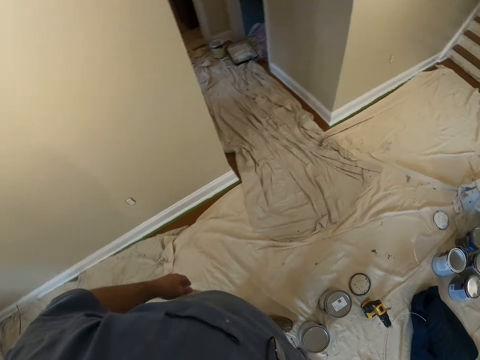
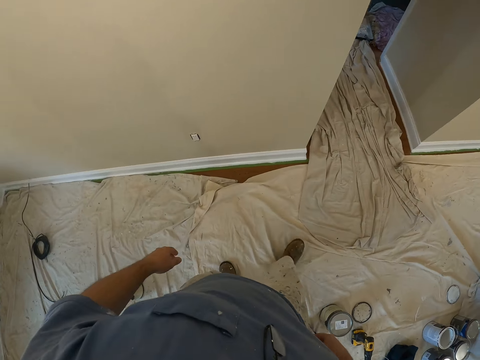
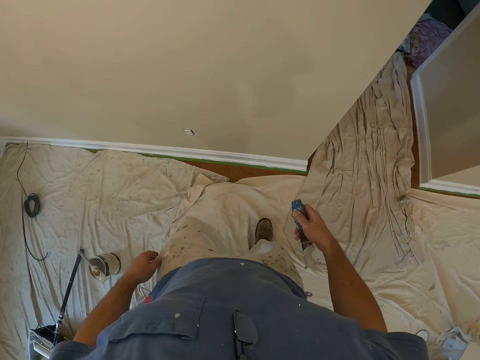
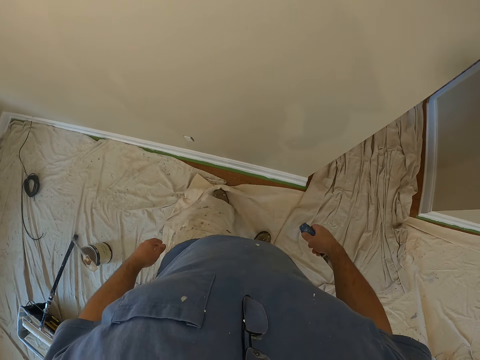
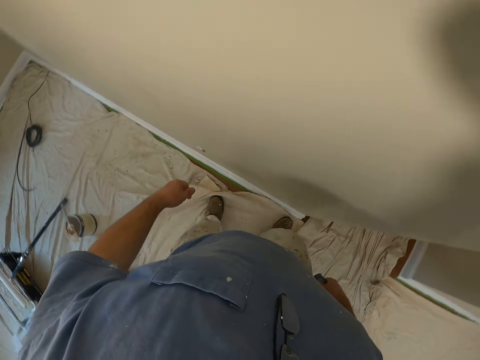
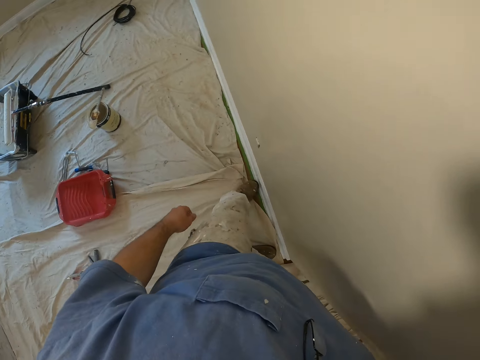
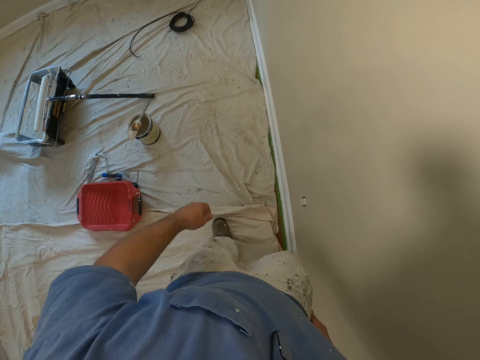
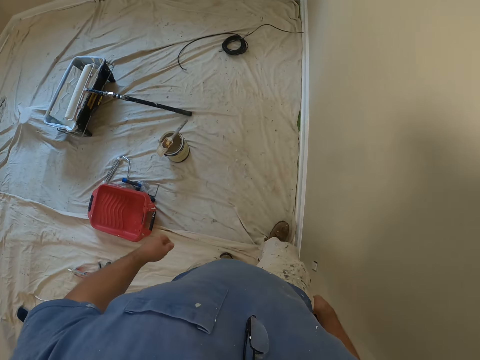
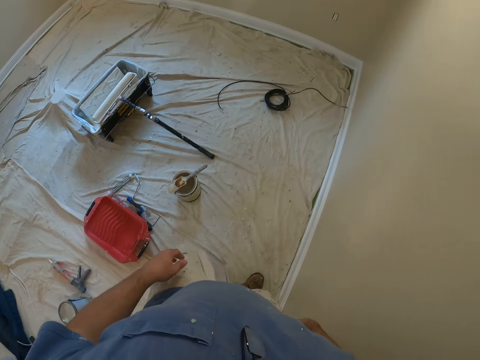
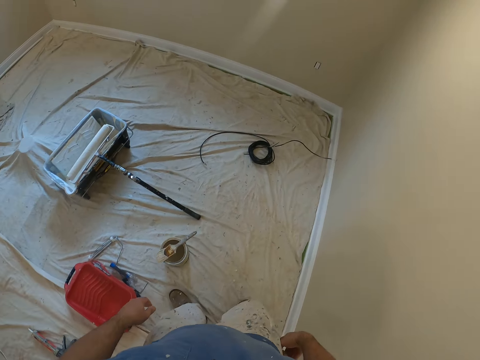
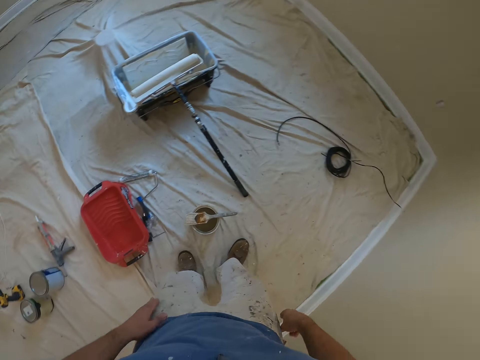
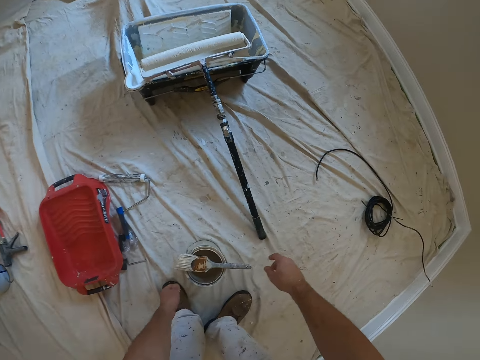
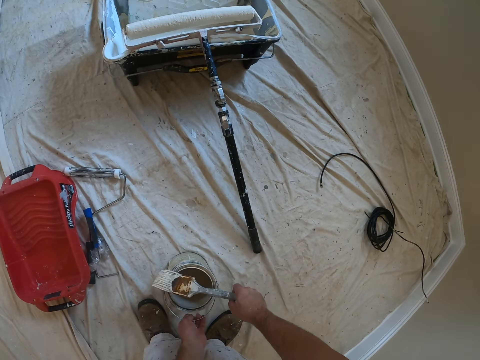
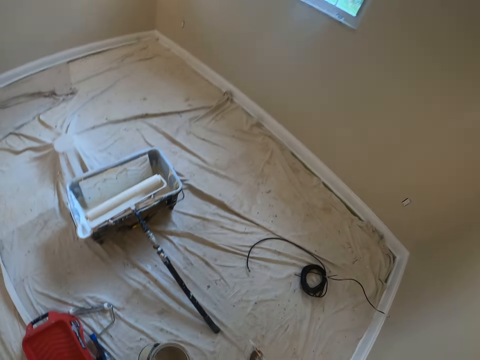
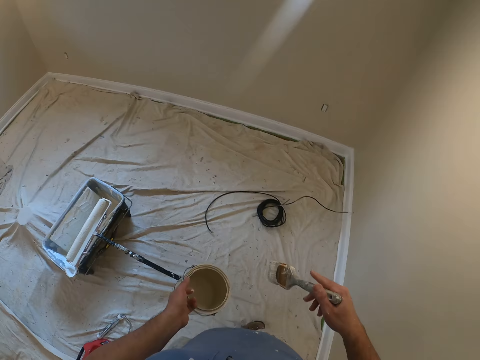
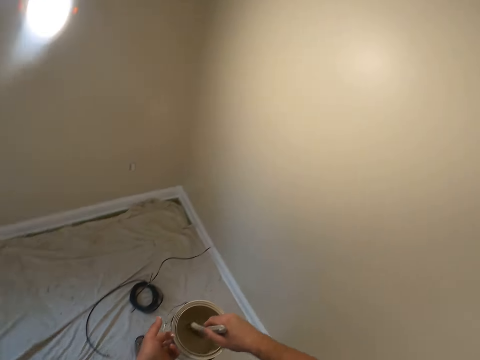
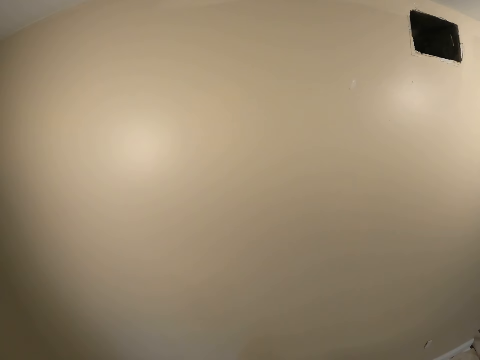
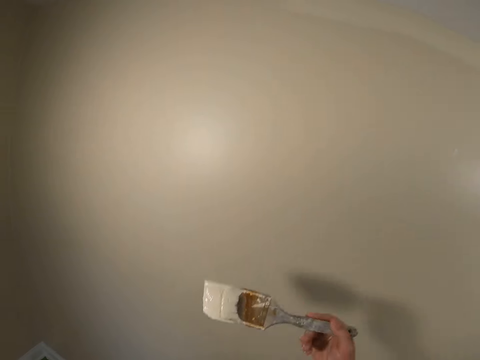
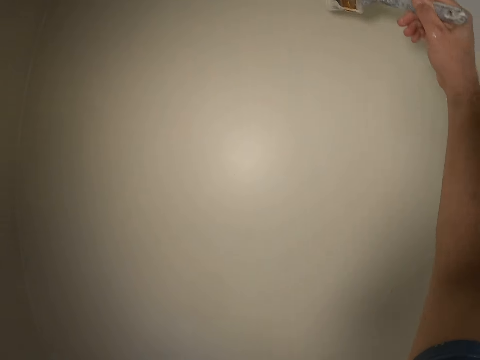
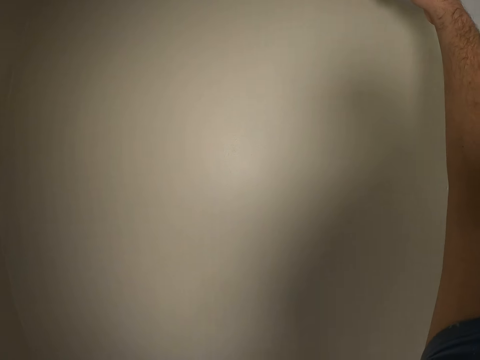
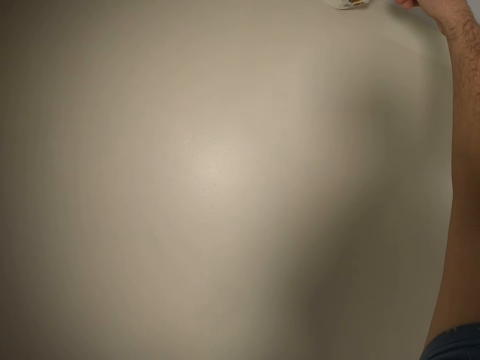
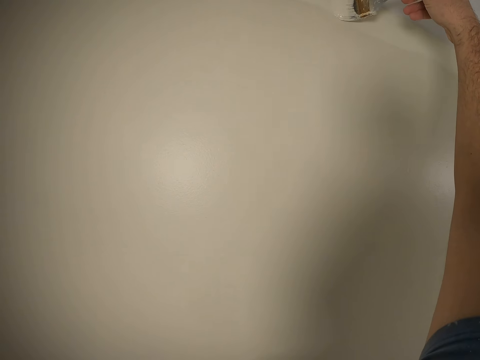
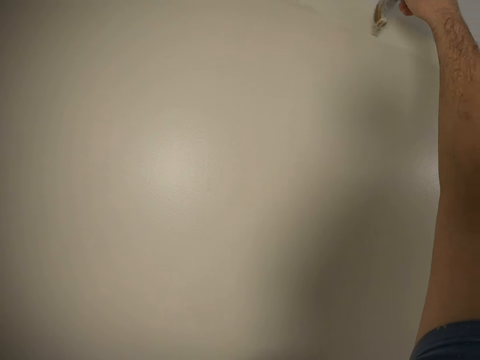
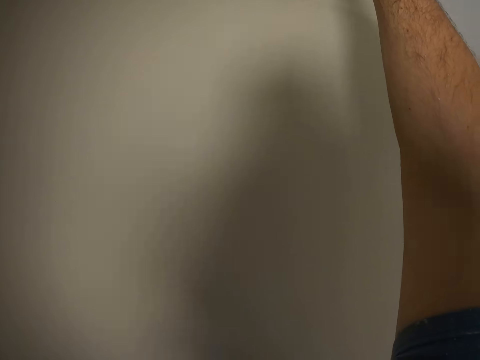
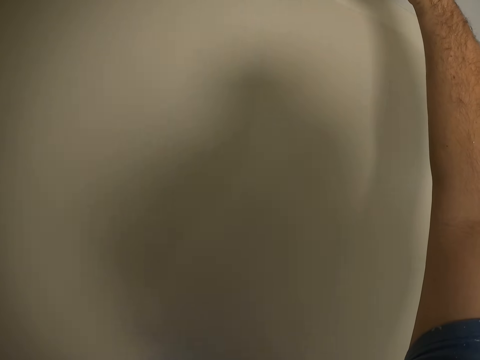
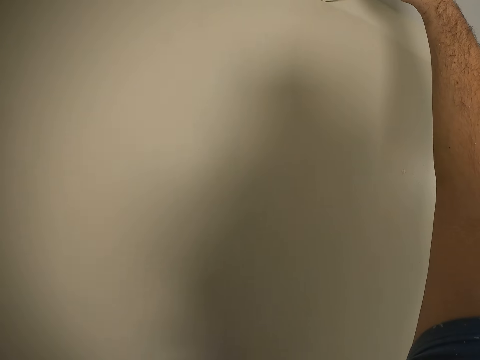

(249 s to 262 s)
The camera wearer puts the painter's putty down. He brings out the pocket knife from his pocket. He turns back to the wall. He adjusts a cloth on the floor with his legs. He picks up the paint can with his left hand and the paint brush with his right hand from the ground. He turns back to the wall. He dips the brush into the paint. He paints the wall.

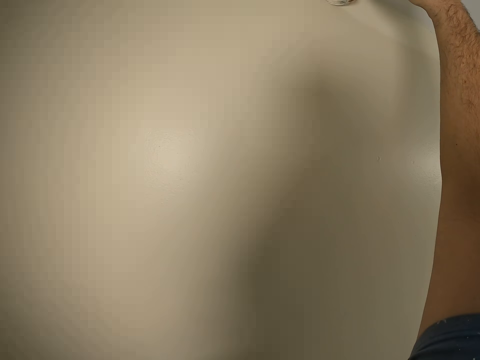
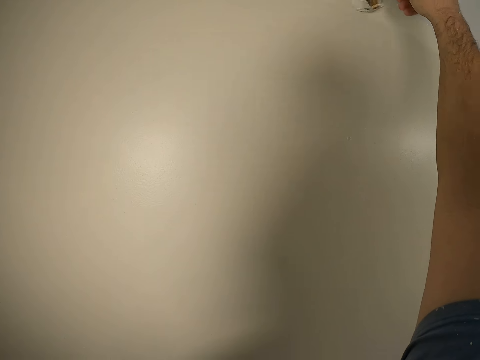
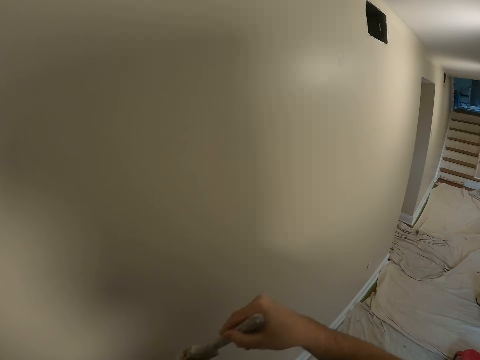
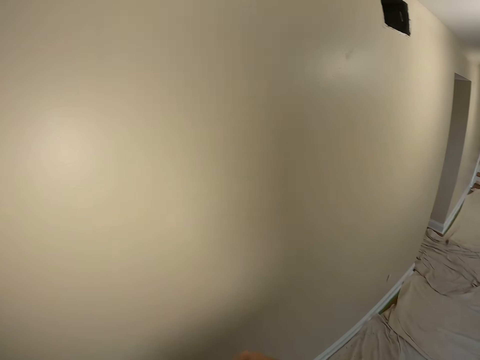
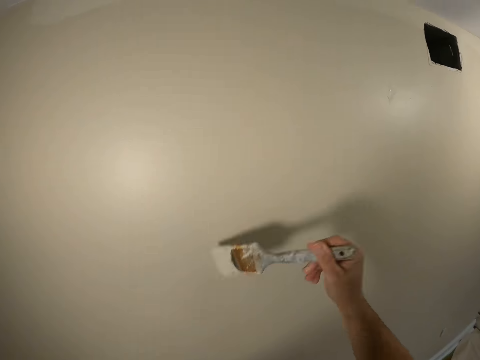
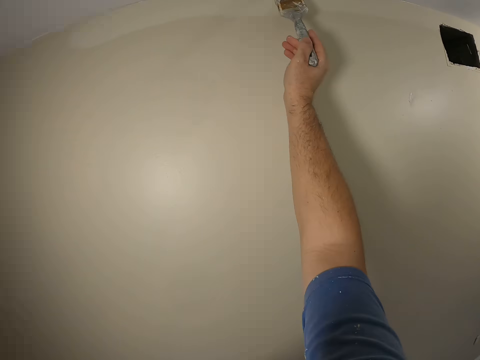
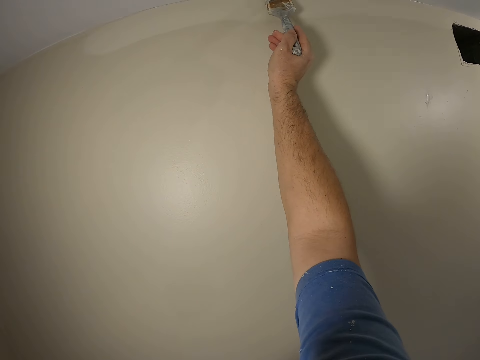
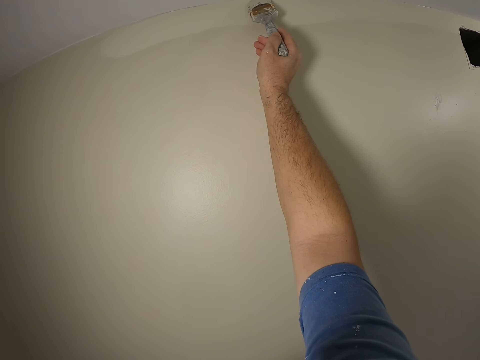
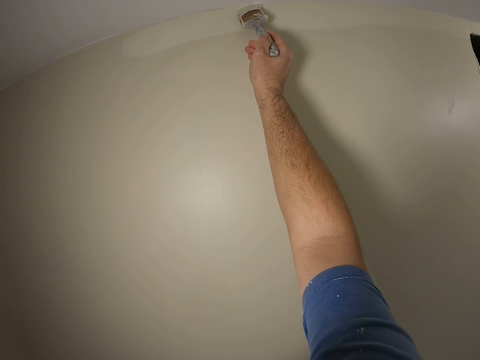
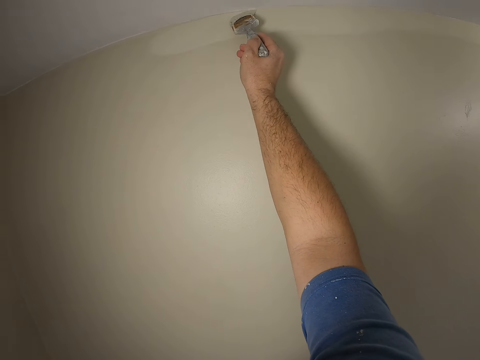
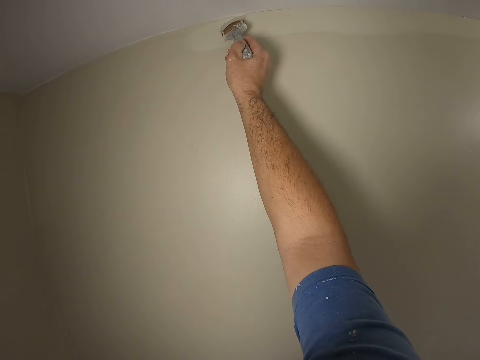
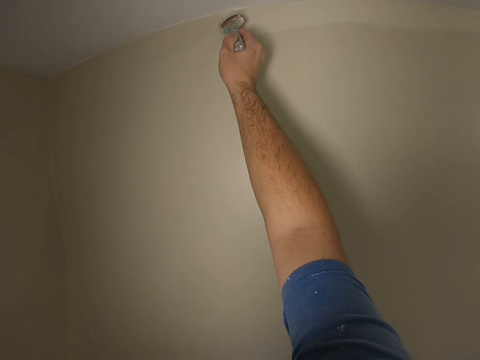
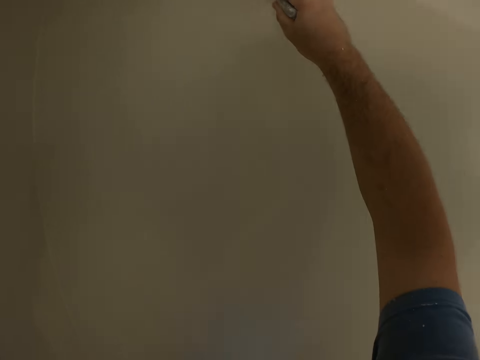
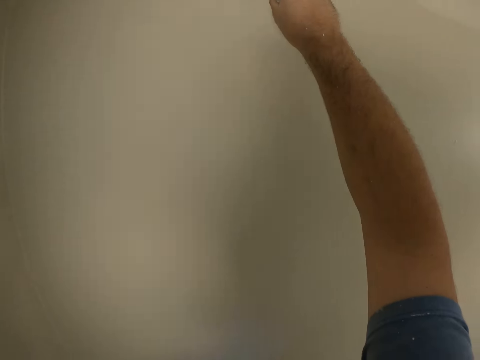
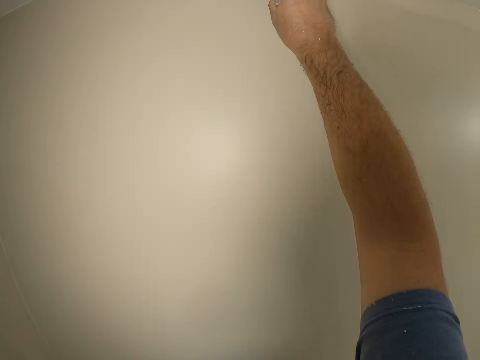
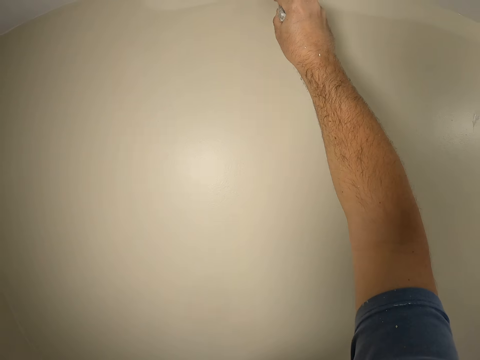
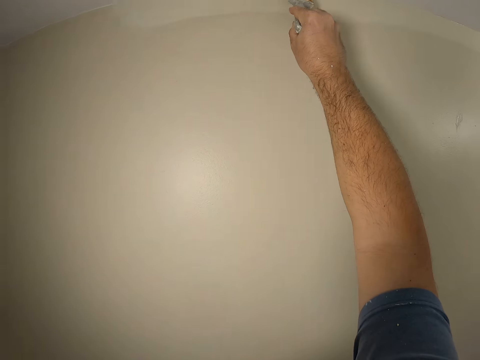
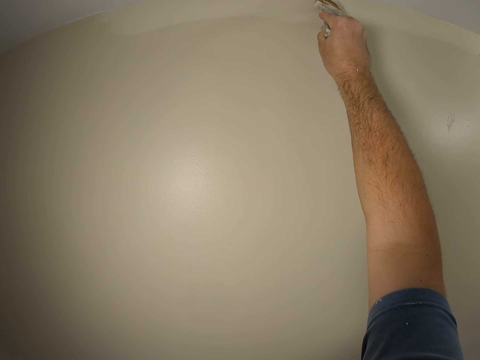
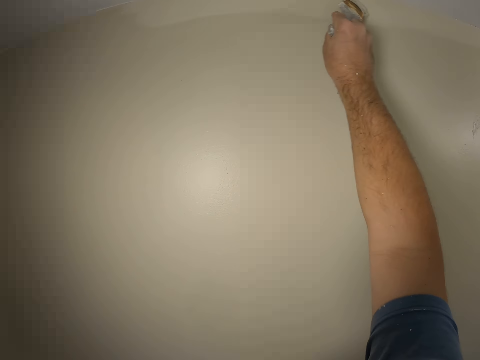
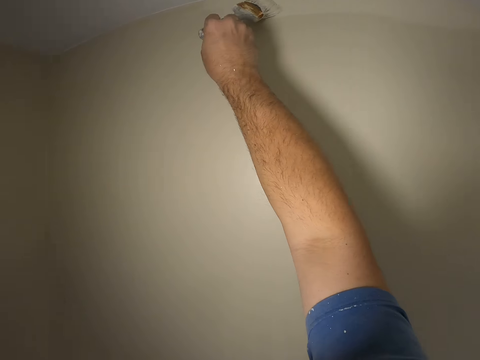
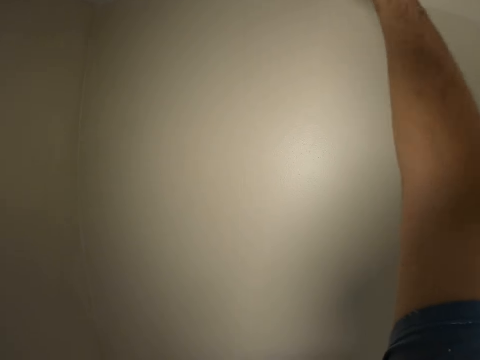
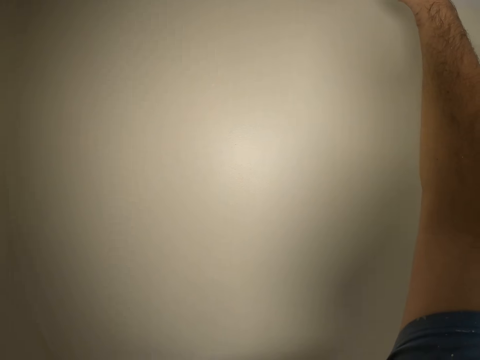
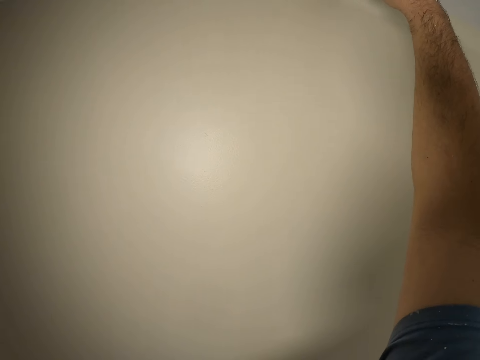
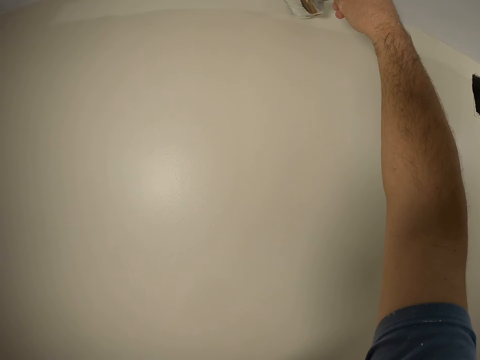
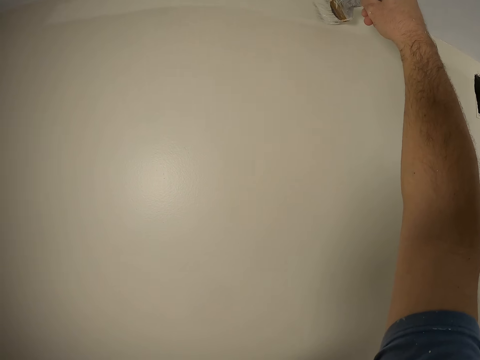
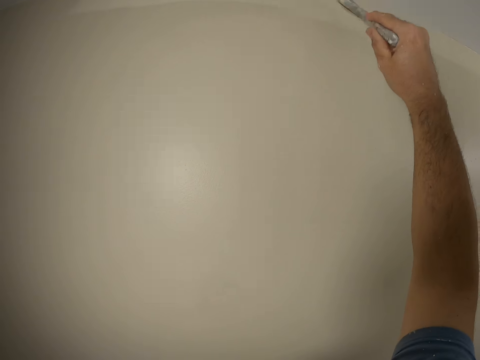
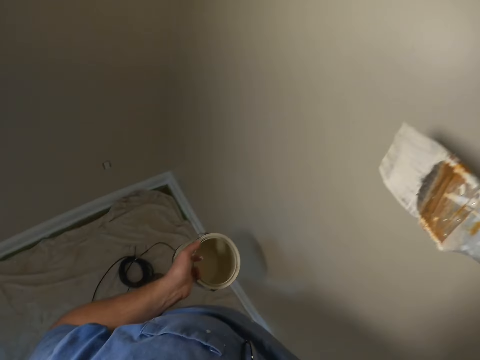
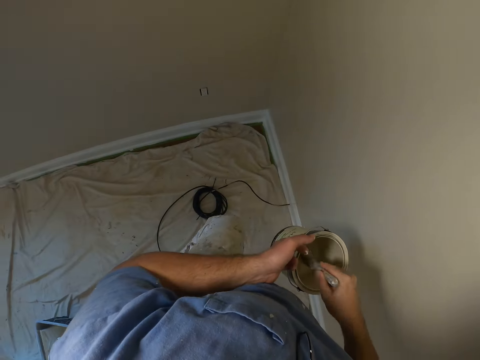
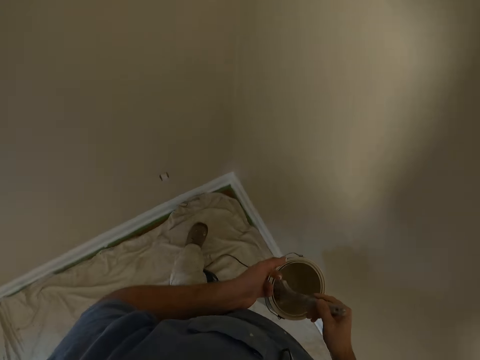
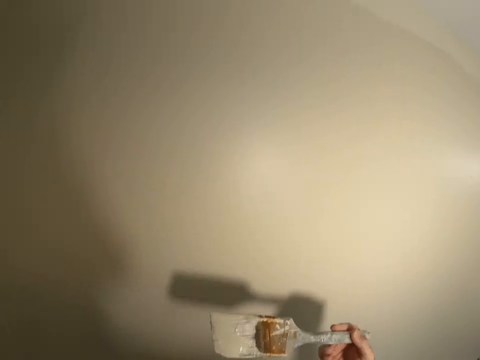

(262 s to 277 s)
The camera wearer dips the paint brush into the paint can. They paint the wall. They dip the paint brush into the paint can. They make a move forward.
